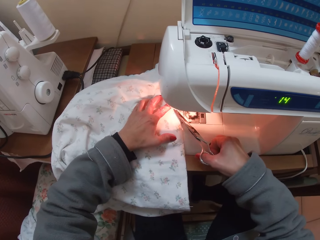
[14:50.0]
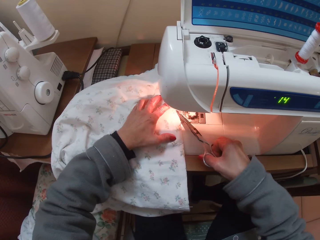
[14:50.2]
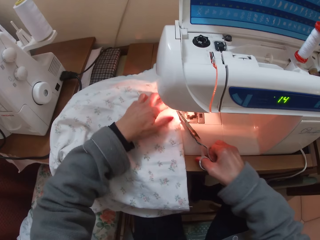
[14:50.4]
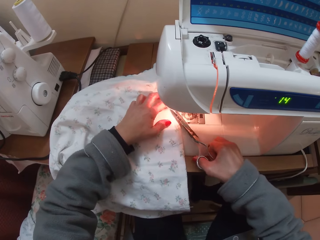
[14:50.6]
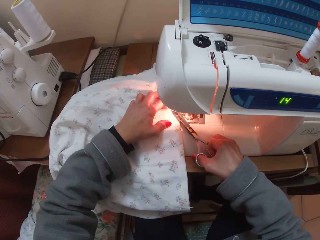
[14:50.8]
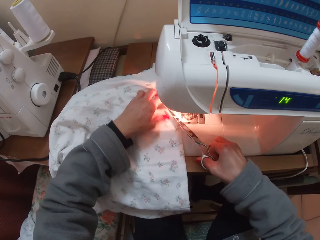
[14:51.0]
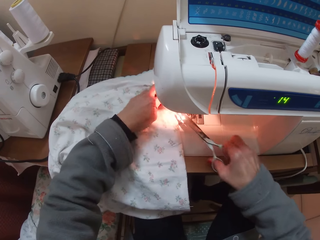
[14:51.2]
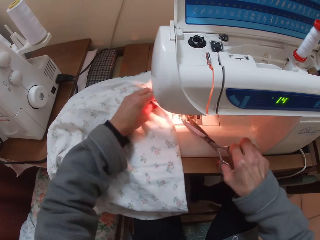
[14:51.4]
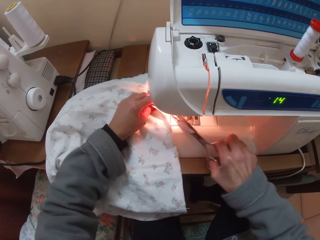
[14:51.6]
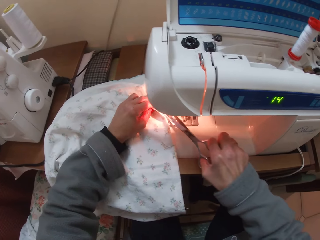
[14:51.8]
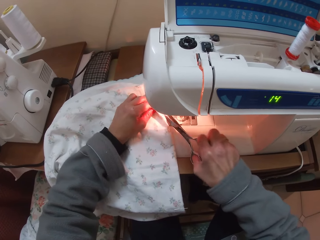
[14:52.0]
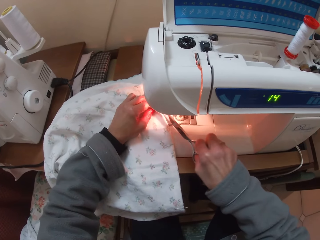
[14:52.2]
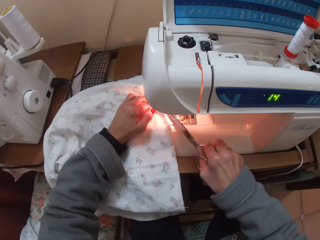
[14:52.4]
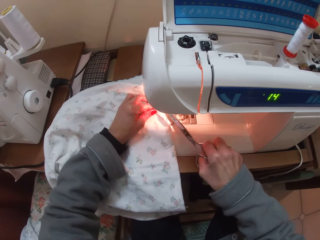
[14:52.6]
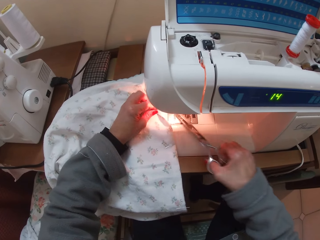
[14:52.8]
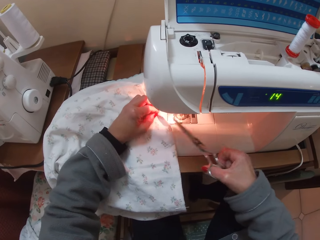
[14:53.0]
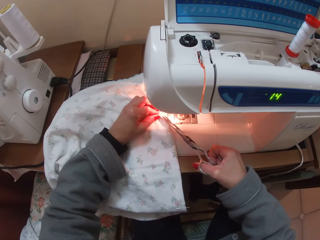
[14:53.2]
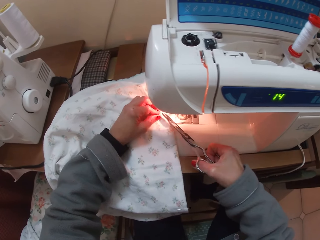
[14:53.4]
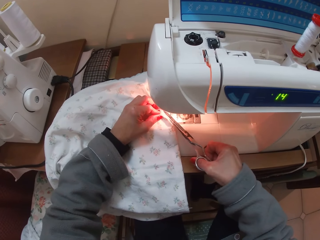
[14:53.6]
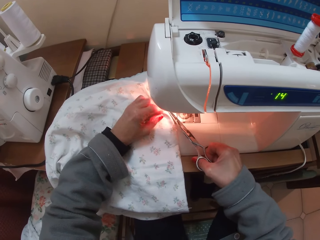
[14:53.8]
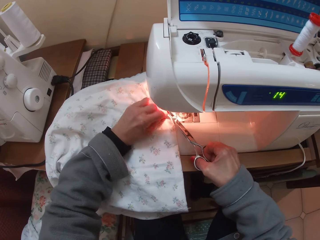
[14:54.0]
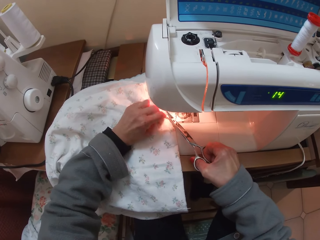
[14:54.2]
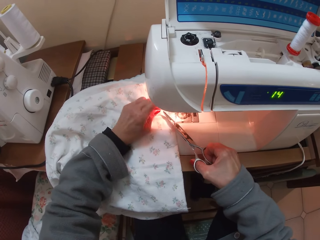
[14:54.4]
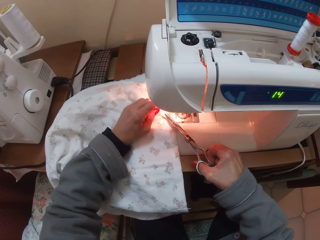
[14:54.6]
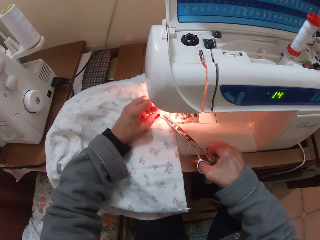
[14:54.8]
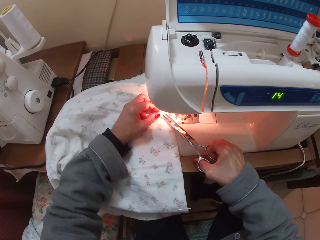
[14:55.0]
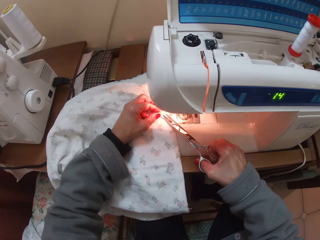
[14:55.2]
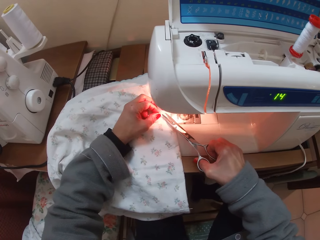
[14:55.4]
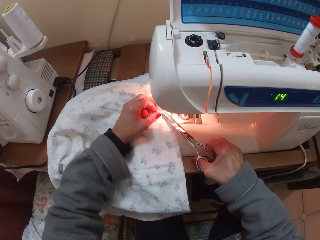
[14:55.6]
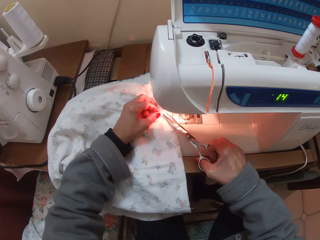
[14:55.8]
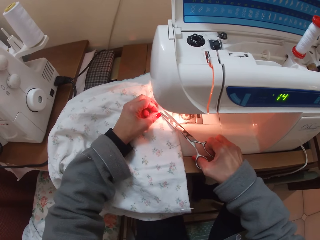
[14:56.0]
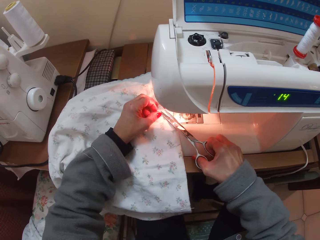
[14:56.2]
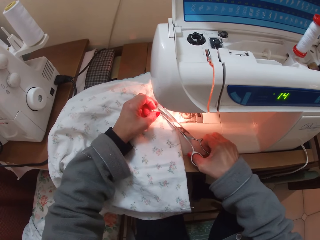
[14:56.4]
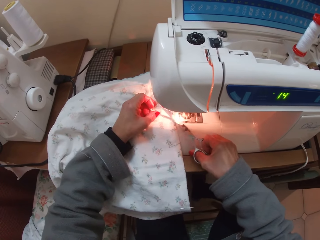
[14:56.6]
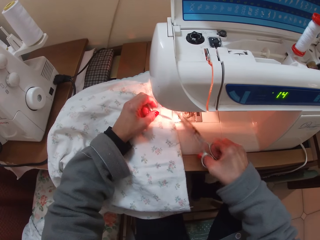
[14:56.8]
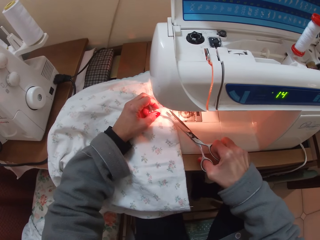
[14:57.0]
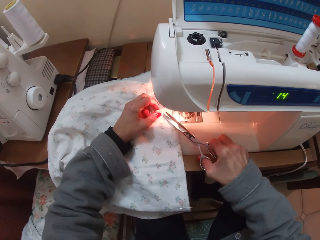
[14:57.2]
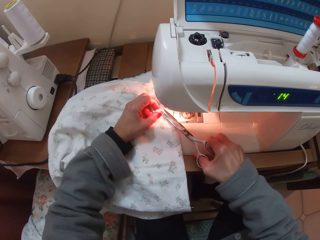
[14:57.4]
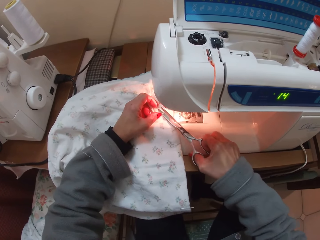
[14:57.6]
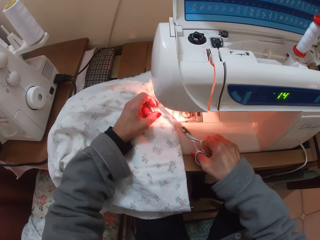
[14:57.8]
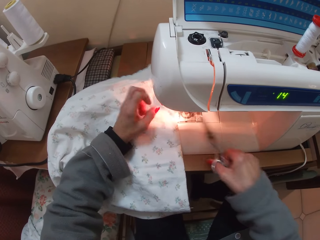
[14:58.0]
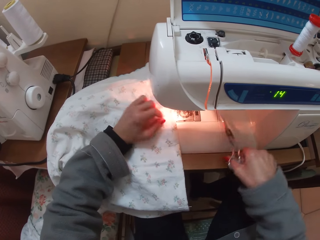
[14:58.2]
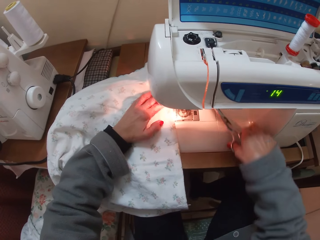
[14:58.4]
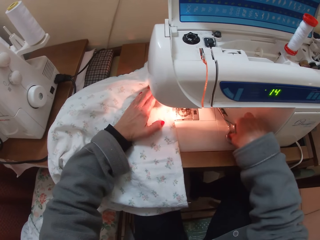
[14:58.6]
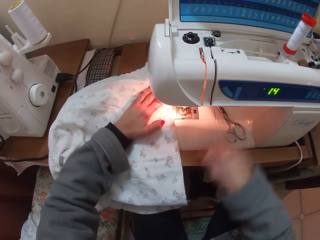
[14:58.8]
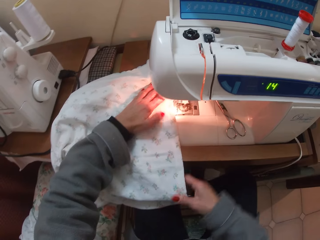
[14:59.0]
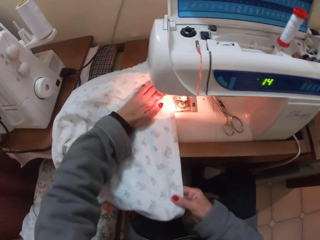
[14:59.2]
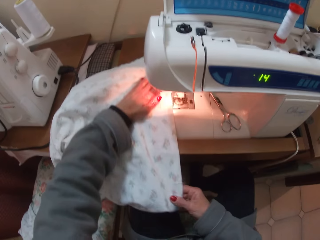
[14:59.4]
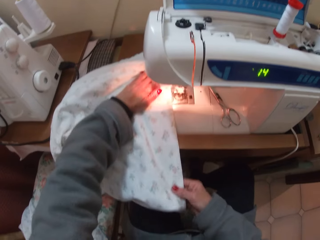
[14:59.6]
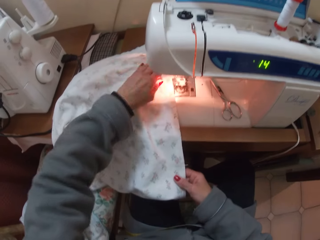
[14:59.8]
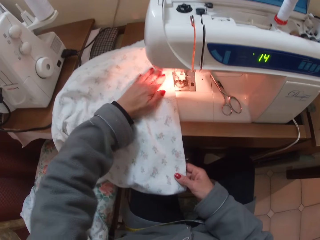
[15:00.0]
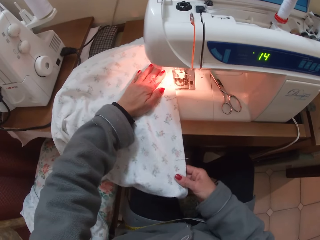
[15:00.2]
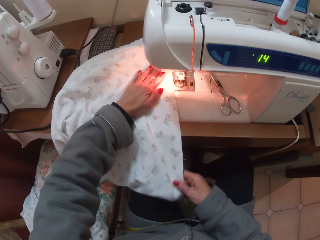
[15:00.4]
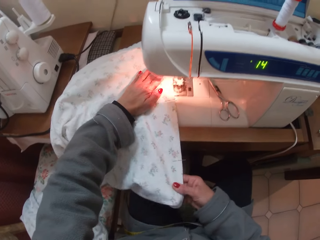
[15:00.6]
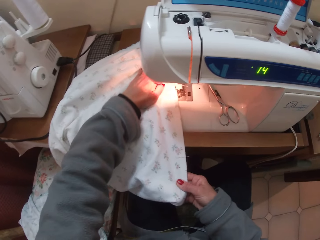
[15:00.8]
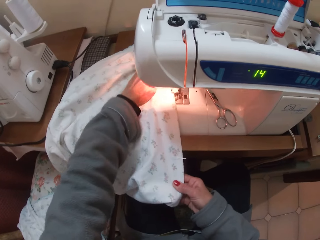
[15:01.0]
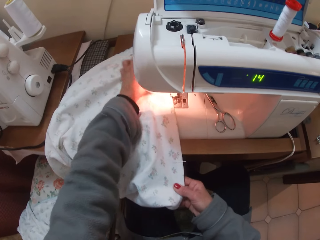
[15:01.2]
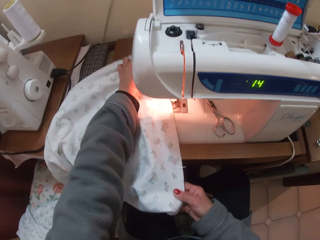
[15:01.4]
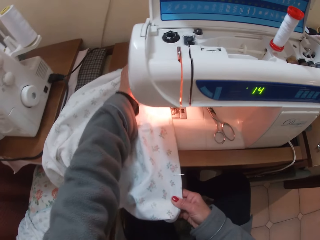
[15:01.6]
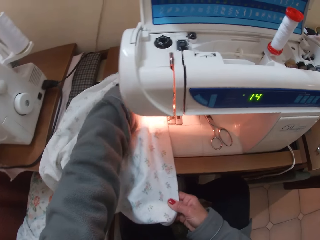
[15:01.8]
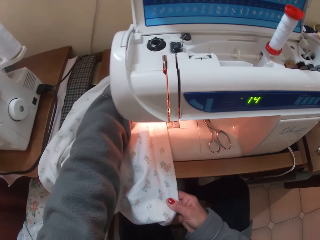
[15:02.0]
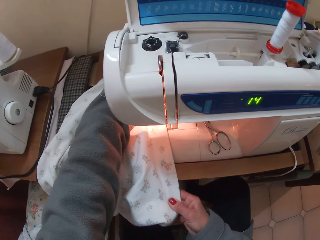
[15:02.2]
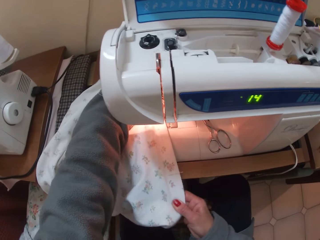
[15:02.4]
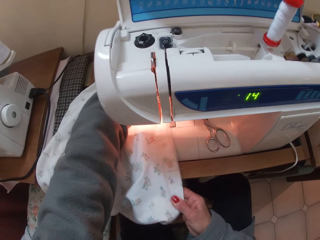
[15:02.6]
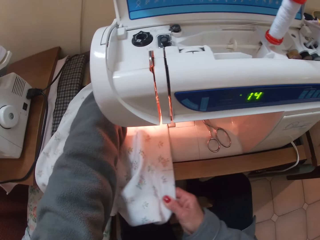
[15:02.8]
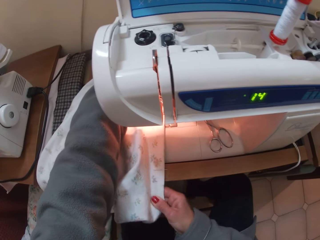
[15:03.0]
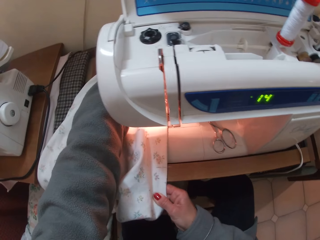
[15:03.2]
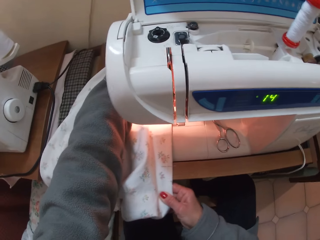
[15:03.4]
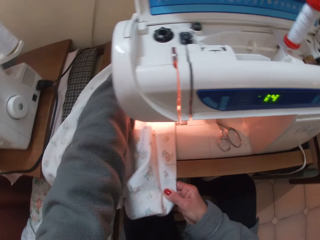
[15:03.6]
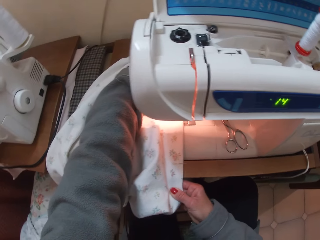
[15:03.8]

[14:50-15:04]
The camera wearer drops the scissors back on the sewing machine. They sew the cloth. They adjust the cloth on the sewing machine.

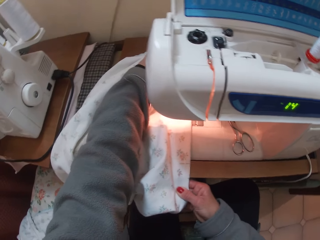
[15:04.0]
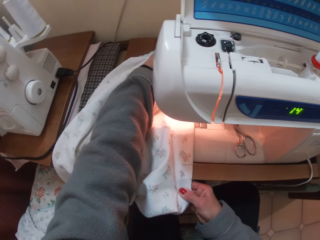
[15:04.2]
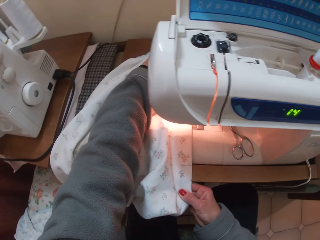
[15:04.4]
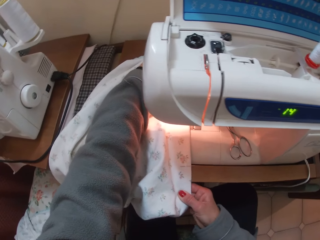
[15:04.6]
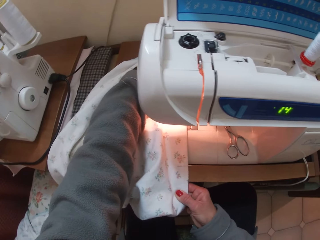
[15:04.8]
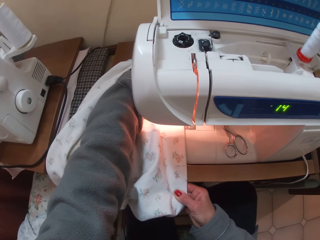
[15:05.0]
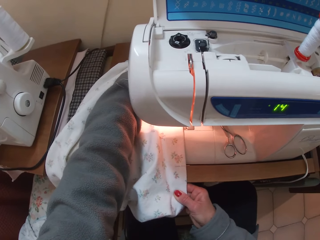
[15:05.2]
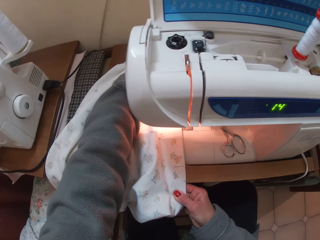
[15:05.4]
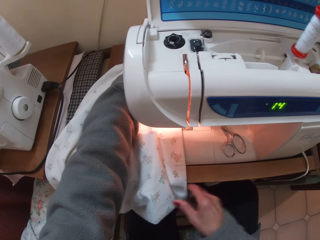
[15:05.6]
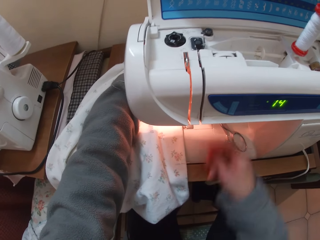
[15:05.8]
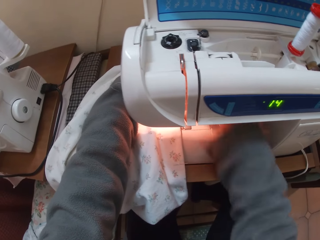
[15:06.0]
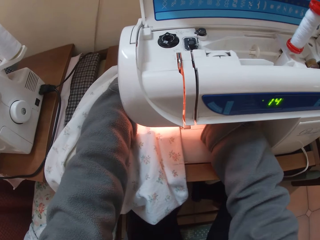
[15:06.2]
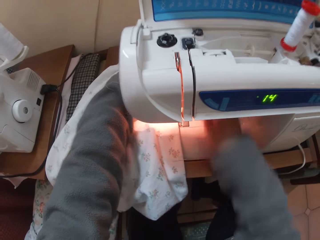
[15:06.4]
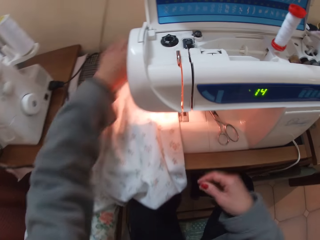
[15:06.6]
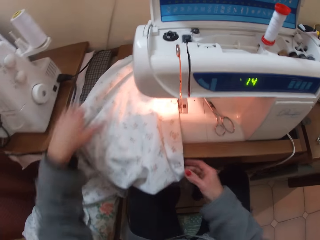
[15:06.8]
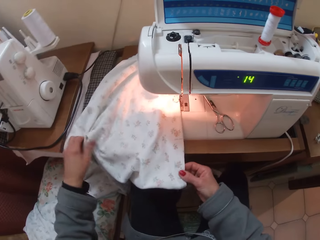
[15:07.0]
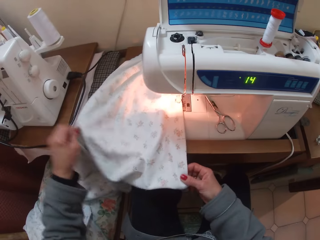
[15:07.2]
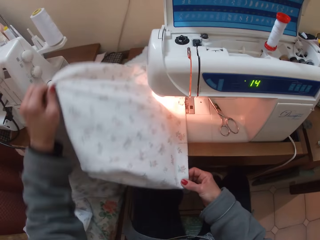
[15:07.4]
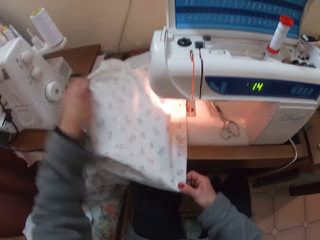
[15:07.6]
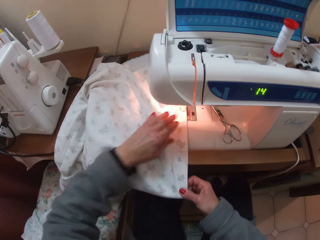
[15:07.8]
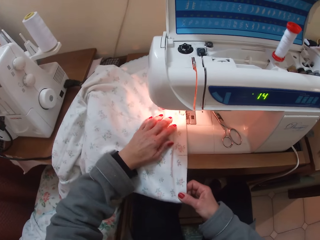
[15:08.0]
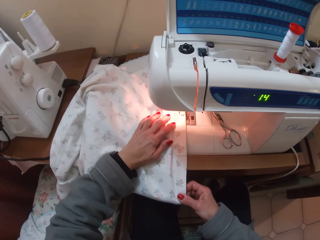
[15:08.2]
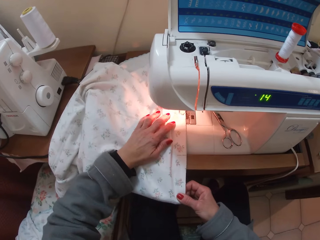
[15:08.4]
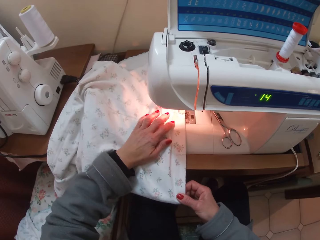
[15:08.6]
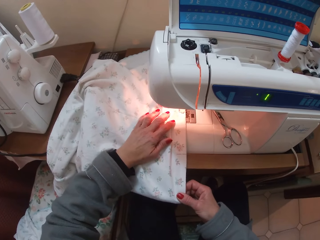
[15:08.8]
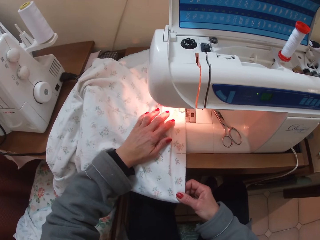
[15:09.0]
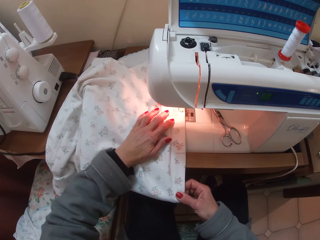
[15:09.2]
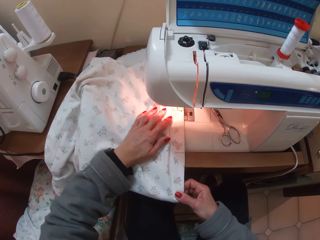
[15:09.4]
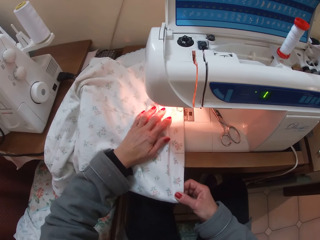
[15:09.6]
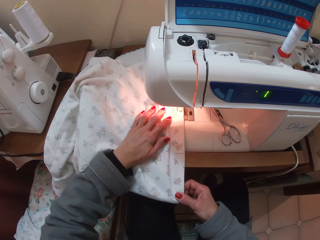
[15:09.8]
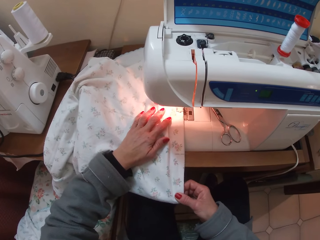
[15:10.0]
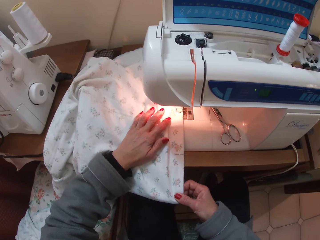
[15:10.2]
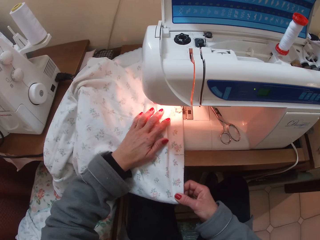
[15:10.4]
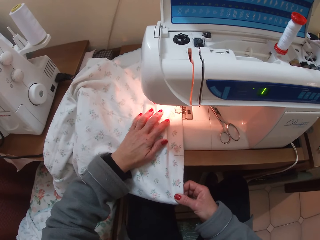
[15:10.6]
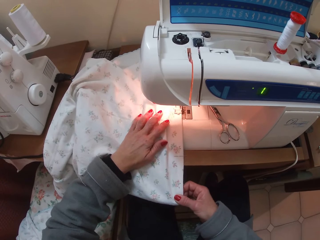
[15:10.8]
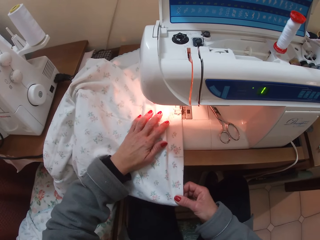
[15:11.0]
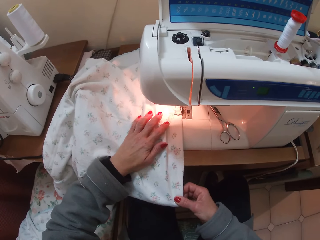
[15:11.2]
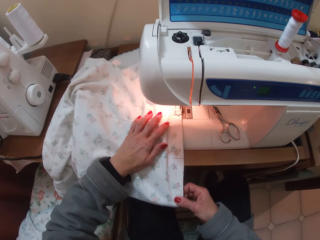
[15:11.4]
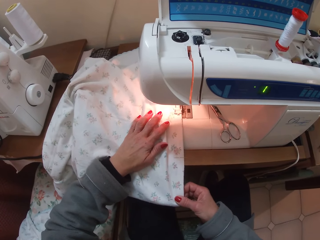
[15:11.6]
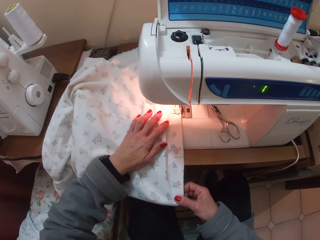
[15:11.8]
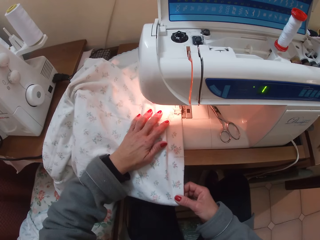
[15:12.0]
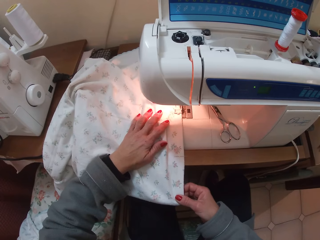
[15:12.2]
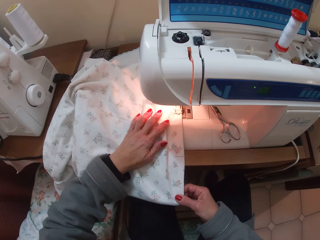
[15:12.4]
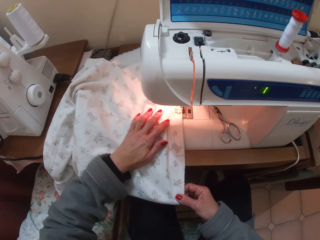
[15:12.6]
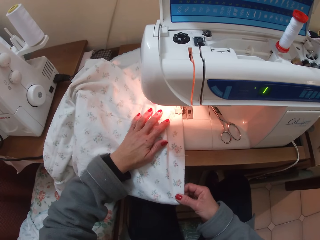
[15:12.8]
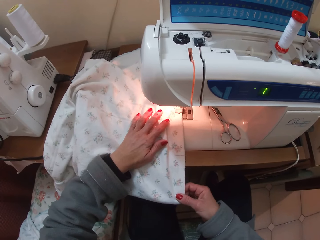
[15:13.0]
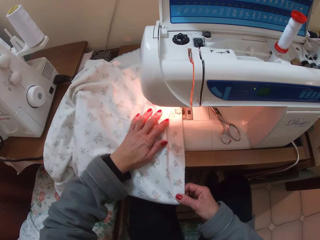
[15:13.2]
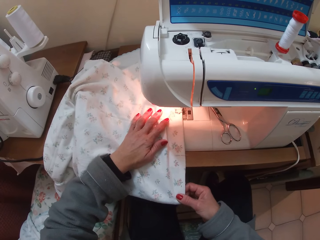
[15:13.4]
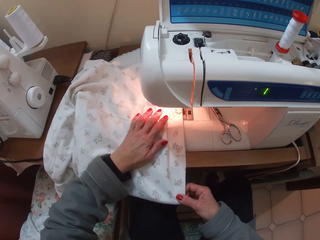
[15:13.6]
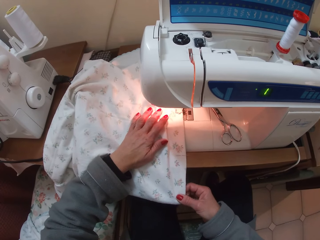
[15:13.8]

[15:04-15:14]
The camera wearer sews the cloth with the sewing machine.
